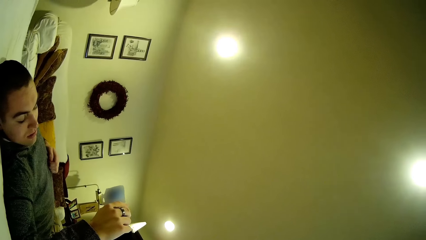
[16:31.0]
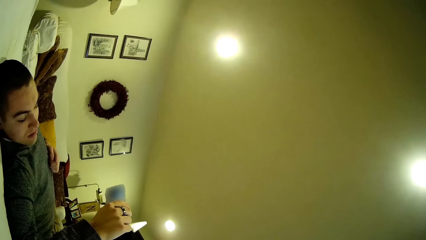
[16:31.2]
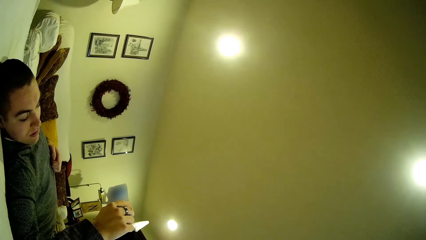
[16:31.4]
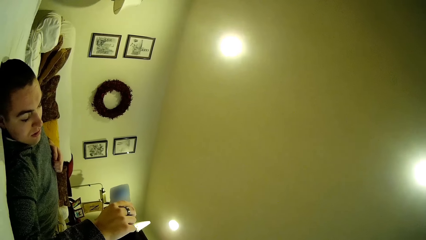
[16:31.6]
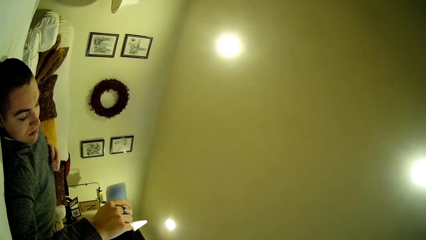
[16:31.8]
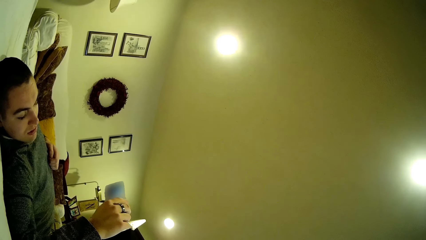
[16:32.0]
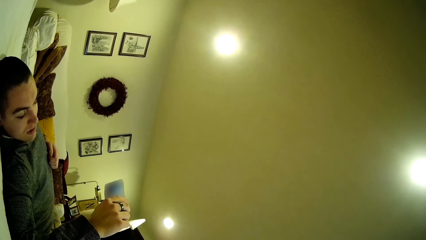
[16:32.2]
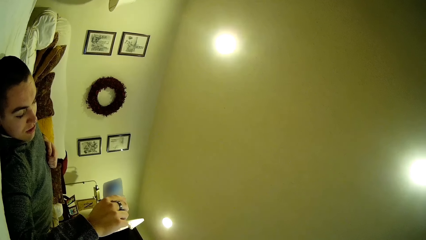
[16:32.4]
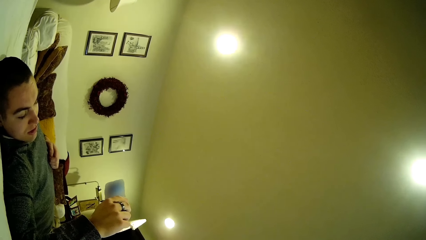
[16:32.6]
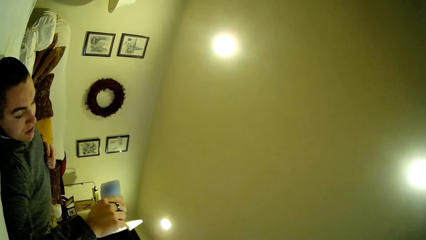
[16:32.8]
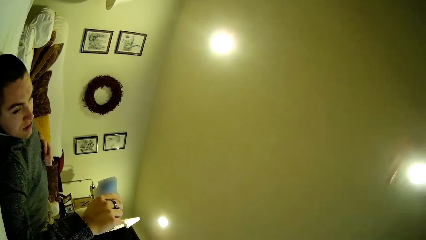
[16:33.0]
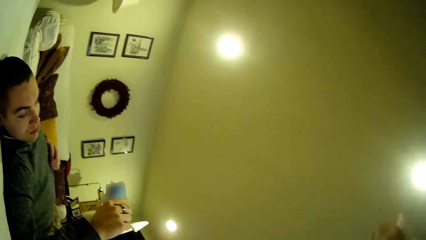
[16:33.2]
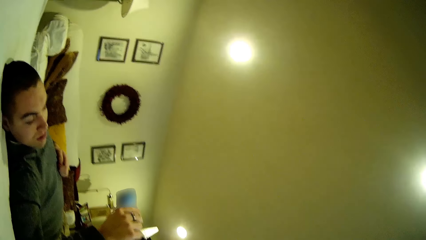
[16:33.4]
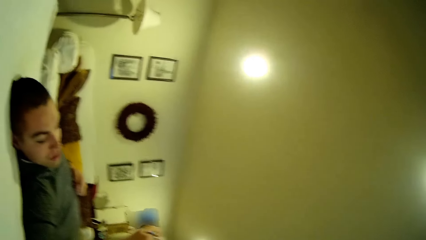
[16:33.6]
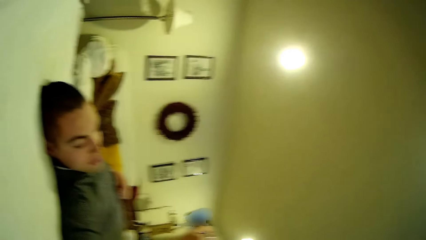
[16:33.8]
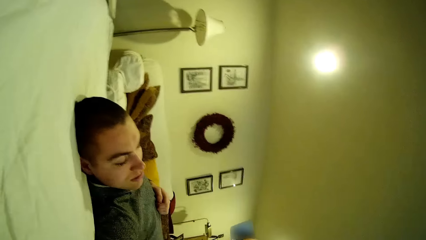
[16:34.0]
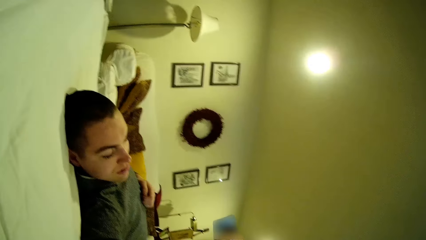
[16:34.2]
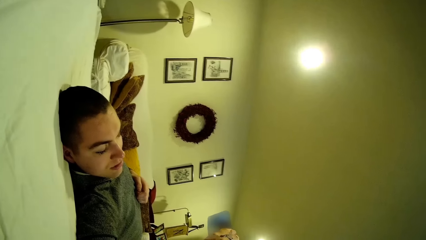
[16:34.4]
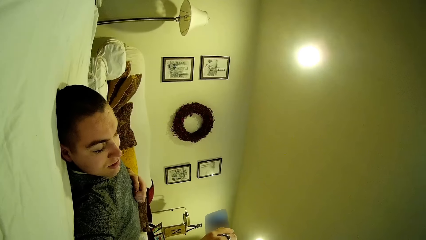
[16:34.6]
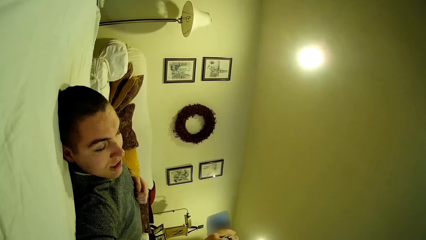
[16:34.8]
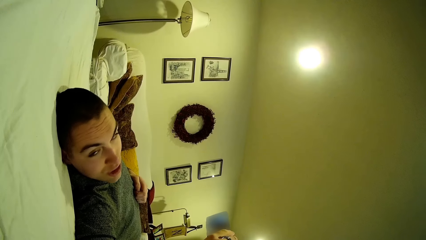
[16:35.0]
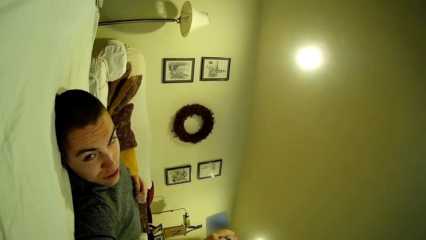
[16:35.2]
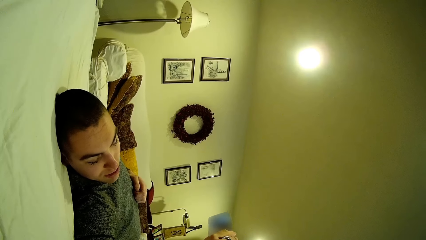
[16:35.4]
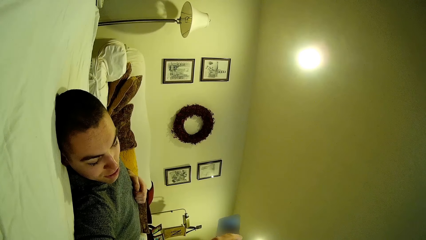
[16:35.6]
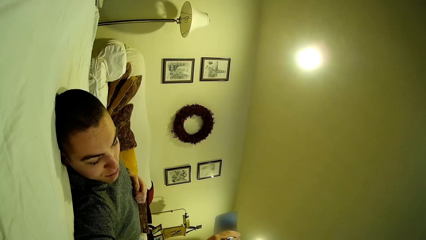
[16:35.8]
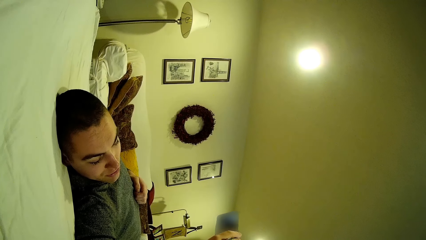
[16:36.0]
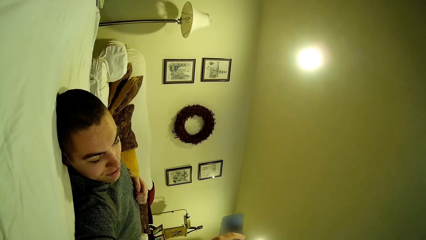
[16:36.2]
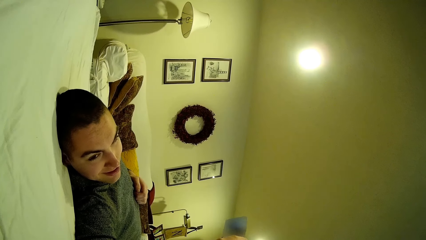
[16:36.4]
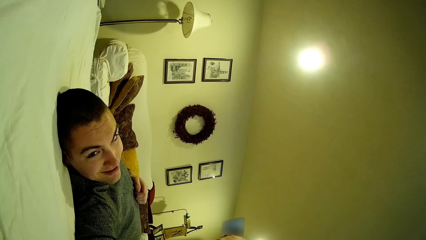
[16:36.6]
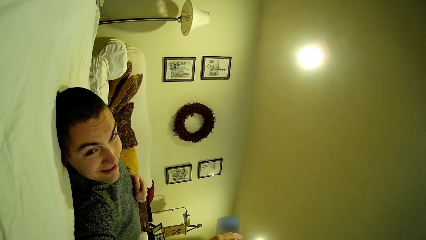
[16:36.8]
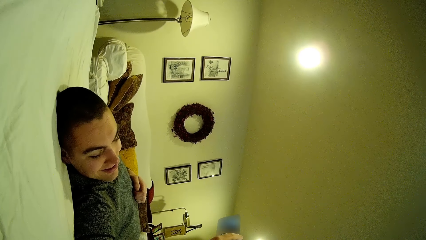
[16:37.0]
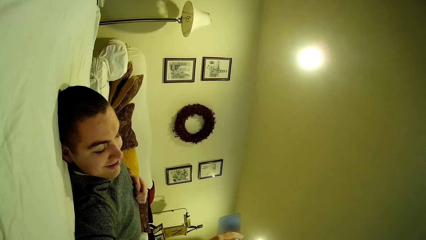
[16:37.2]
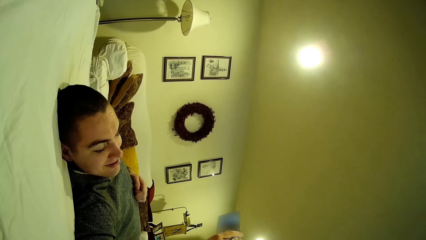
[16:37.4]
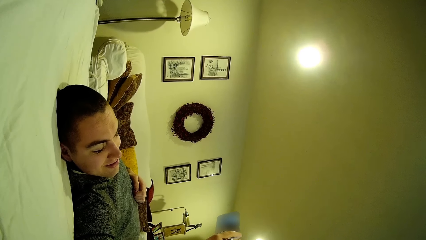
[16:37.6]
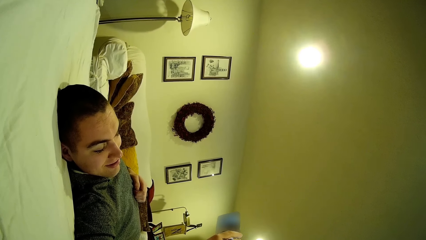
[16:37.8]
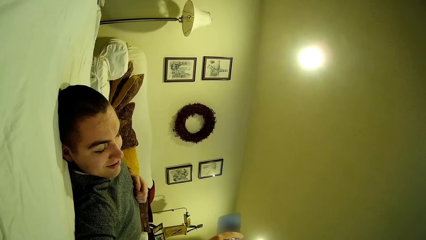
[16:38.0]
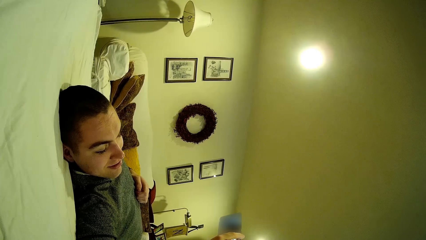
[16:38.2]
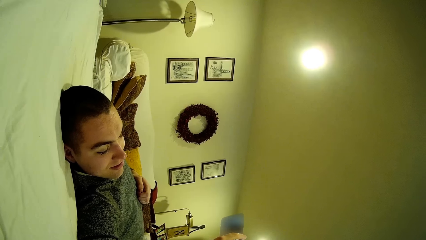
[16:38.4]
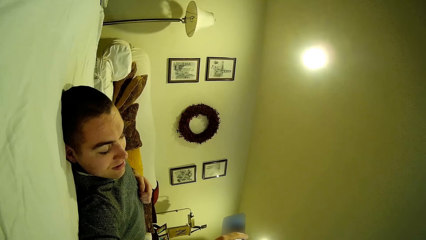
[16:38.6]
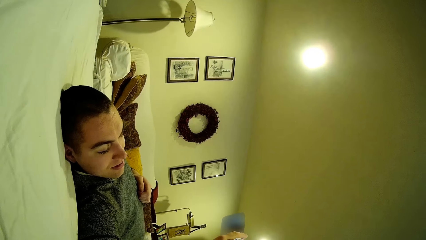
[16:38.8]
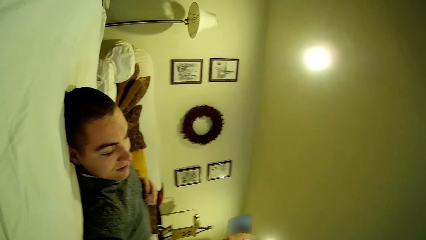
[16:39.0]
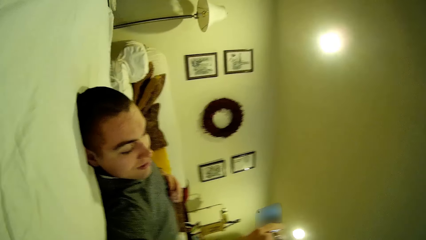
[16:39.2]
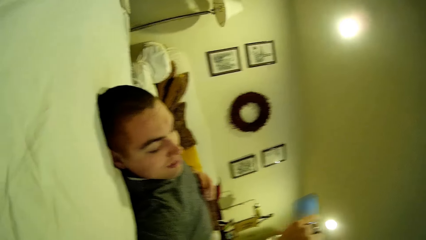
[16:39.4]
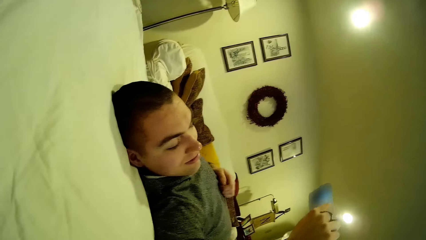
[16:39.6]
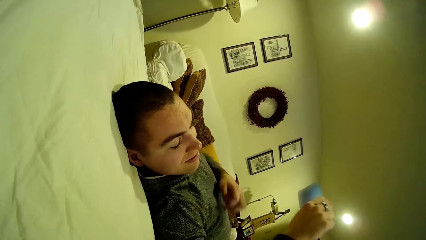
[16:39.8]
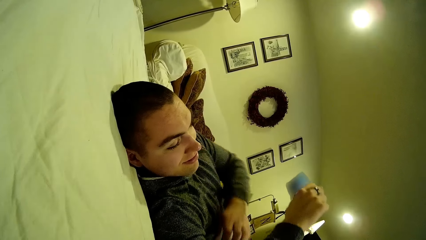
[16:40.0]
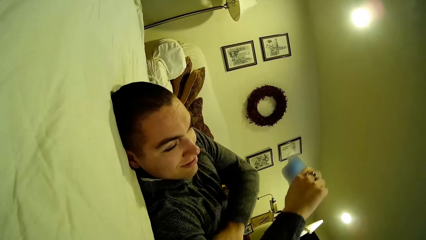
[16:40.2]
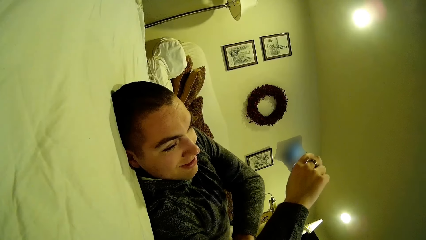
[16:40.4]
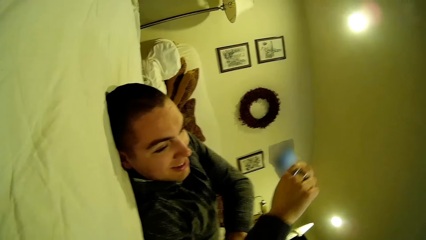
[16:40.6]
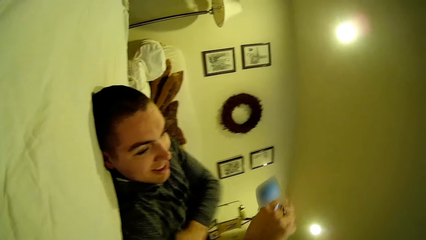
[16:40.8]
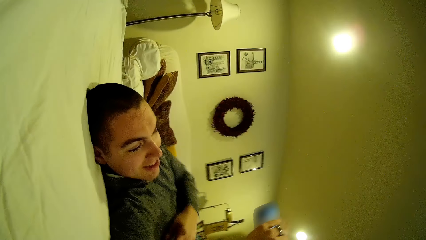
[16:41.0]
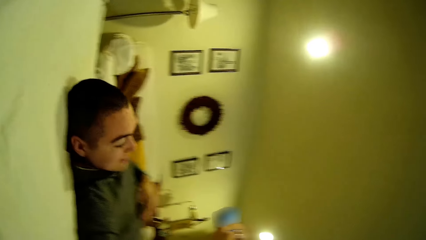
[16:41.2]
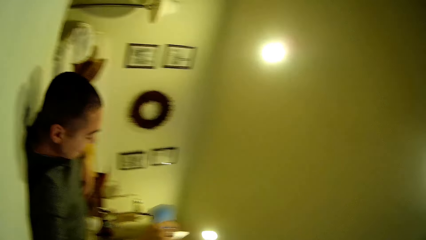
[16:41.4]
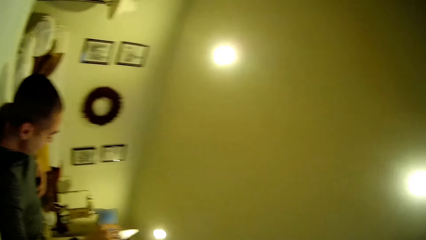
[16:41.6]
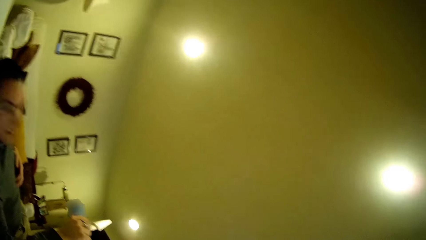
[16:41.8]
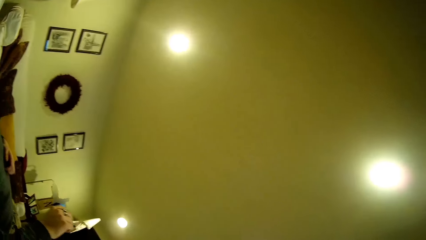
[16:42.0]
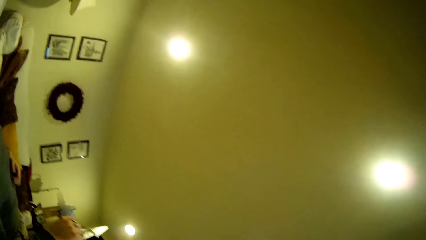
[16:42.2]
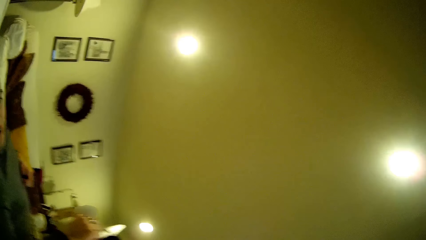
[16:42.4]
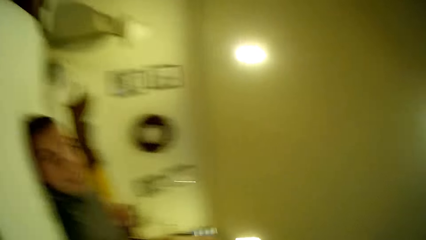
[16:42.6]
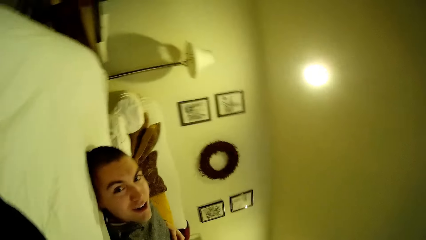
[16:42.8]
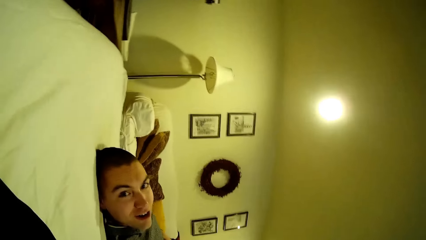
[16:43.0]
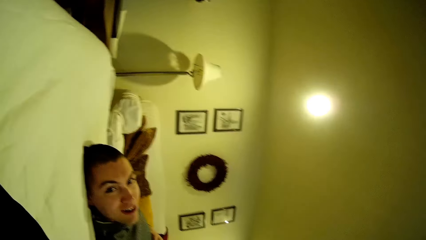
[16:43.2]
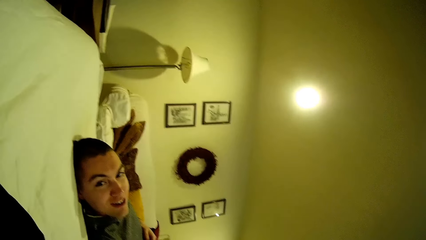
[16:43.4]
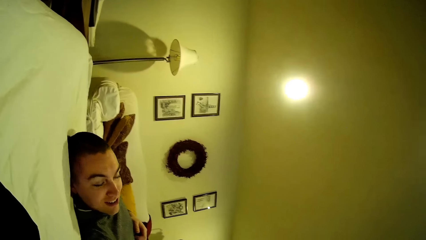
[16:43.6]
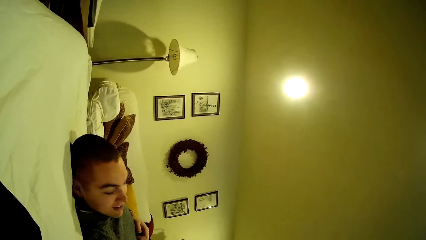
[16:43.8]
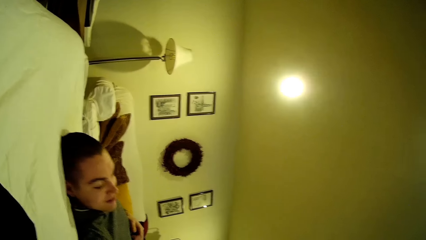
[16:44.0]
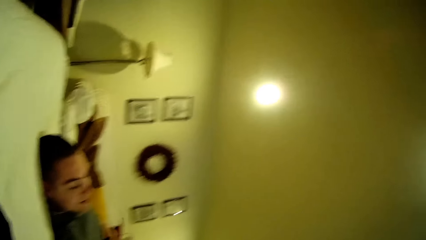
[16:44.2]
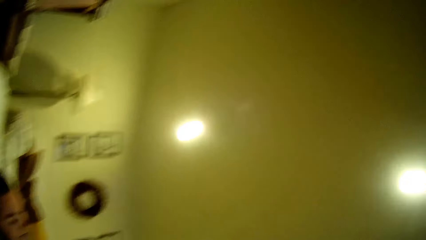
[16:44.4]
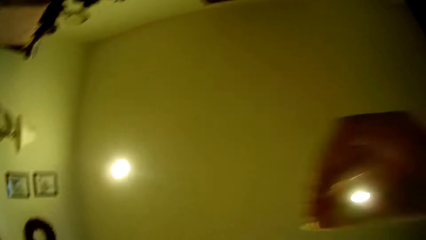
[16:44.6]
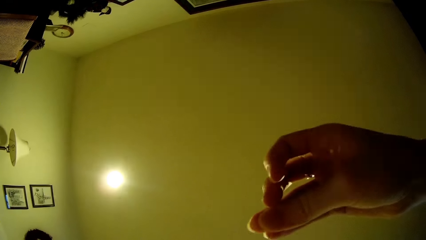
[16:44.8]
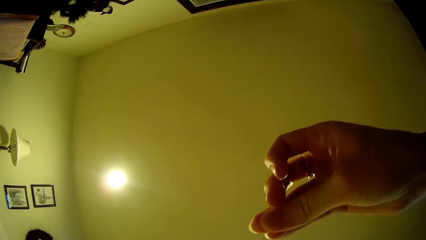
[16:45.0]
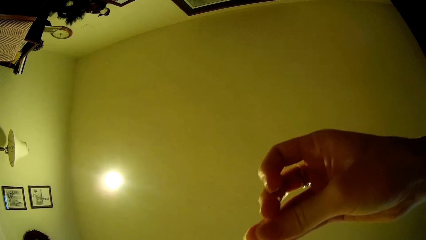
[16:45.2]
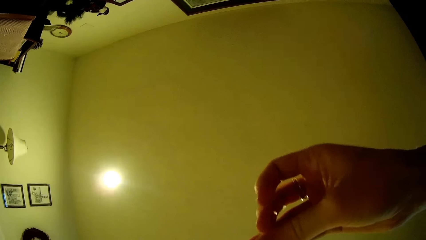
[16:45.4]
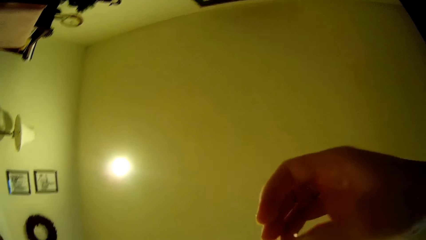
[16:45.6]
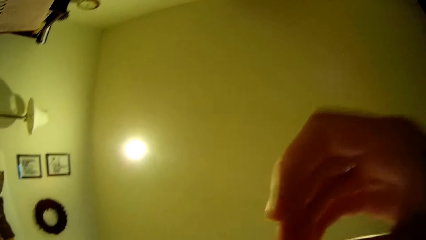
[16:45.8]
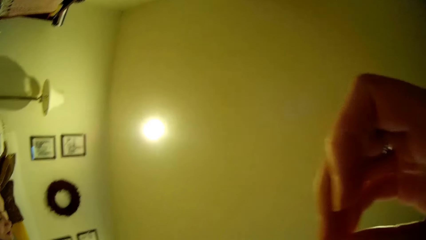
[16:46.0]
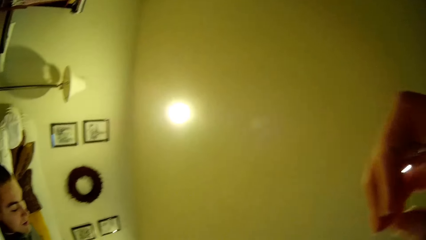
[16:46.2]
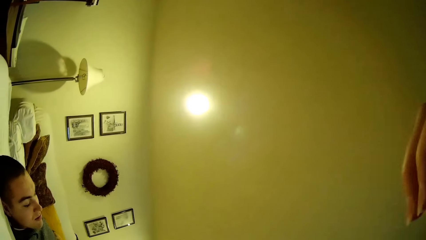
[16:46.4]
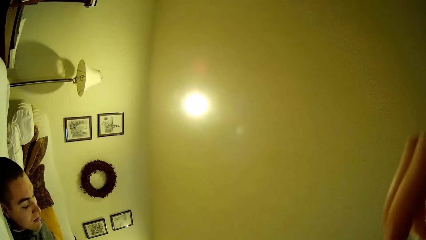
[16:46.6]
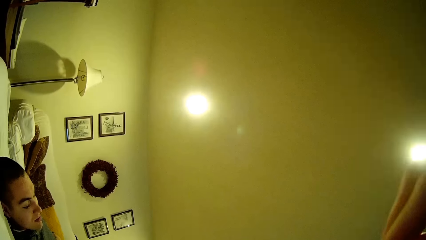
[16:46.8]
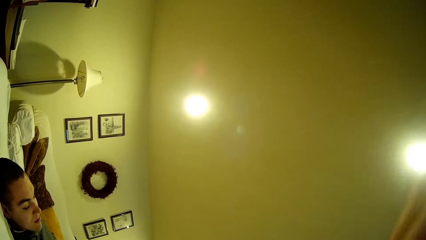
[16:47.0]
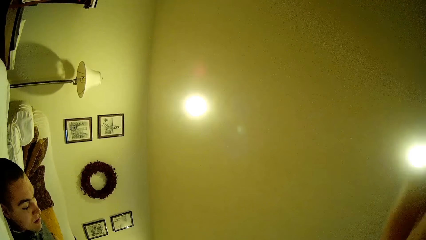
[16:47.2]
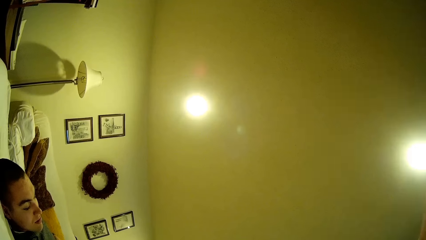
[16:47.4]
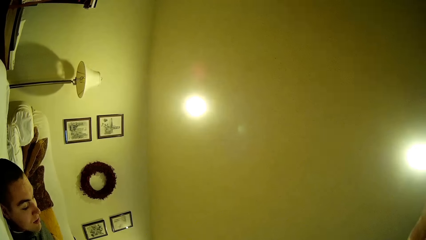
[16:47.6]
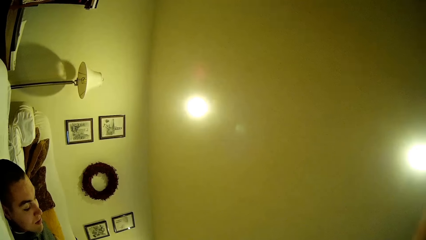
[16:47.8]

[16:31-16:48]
A man watches the video. The man talks. The man watches the video. The camera wearer looks around. The man nods the head. The camera wearer moves the hand.
